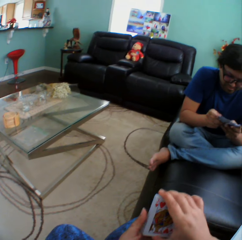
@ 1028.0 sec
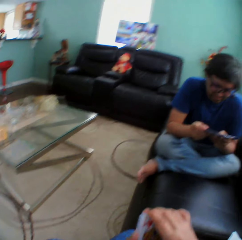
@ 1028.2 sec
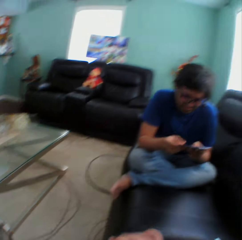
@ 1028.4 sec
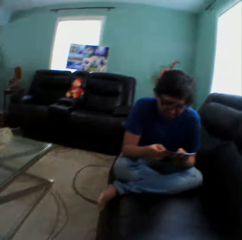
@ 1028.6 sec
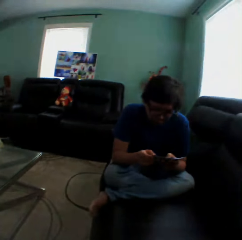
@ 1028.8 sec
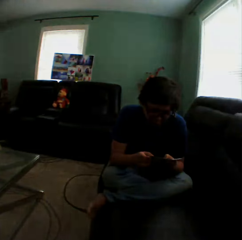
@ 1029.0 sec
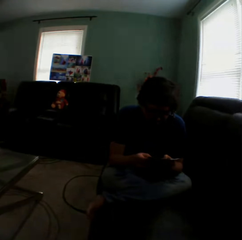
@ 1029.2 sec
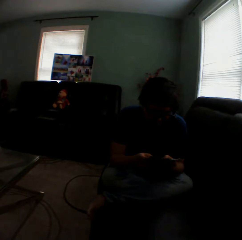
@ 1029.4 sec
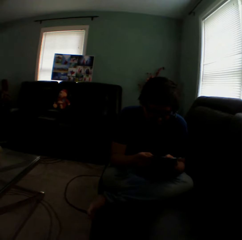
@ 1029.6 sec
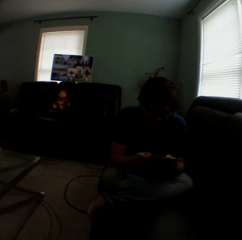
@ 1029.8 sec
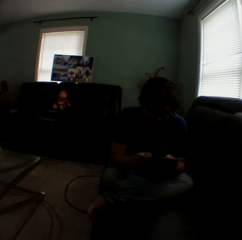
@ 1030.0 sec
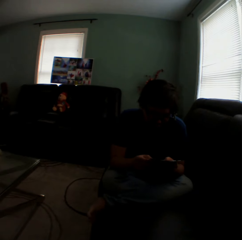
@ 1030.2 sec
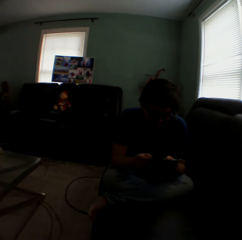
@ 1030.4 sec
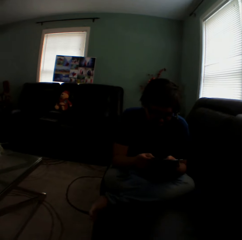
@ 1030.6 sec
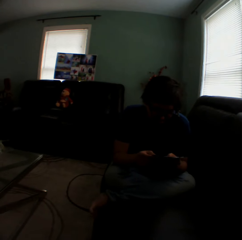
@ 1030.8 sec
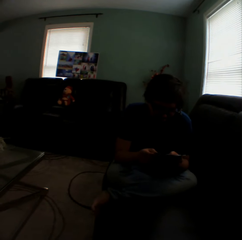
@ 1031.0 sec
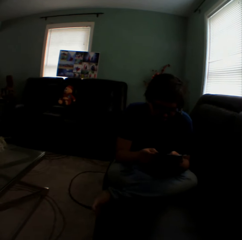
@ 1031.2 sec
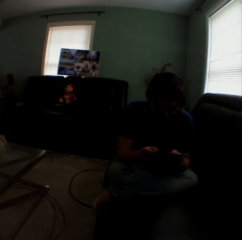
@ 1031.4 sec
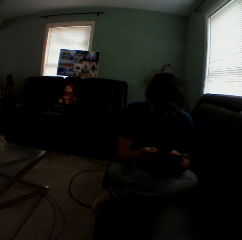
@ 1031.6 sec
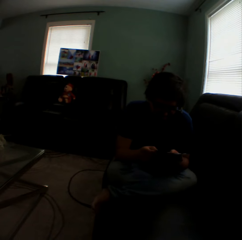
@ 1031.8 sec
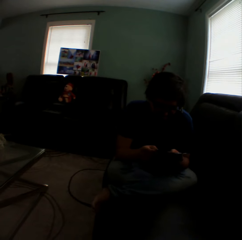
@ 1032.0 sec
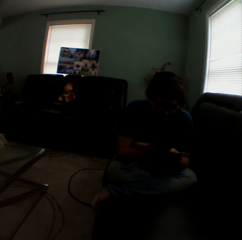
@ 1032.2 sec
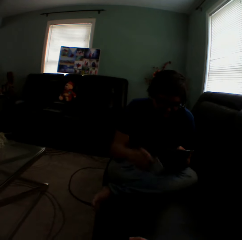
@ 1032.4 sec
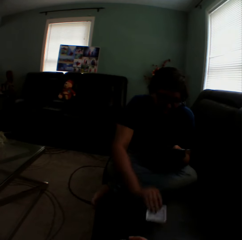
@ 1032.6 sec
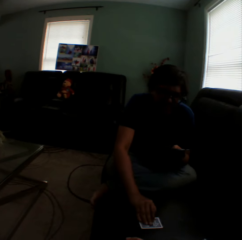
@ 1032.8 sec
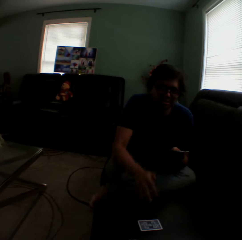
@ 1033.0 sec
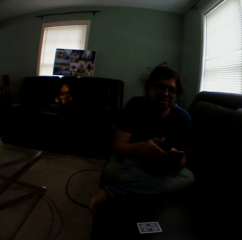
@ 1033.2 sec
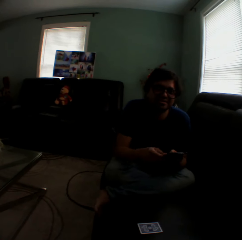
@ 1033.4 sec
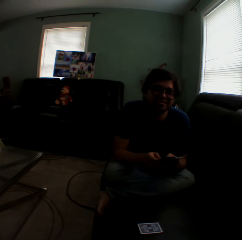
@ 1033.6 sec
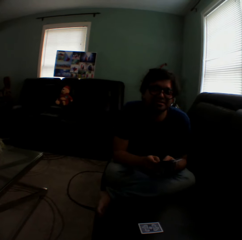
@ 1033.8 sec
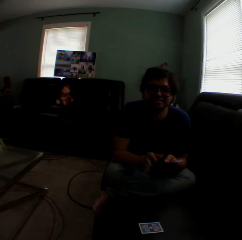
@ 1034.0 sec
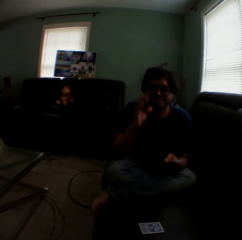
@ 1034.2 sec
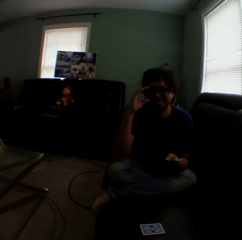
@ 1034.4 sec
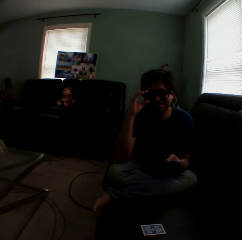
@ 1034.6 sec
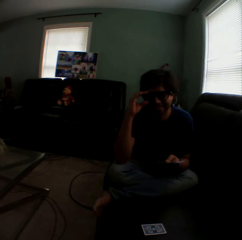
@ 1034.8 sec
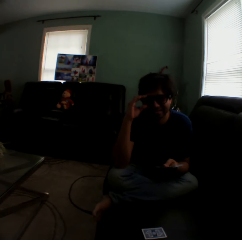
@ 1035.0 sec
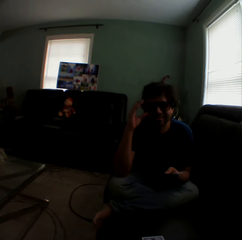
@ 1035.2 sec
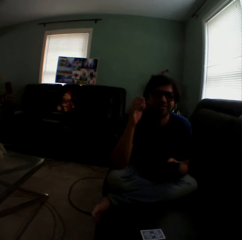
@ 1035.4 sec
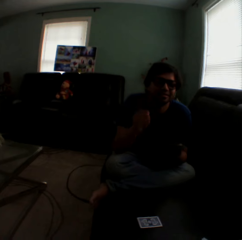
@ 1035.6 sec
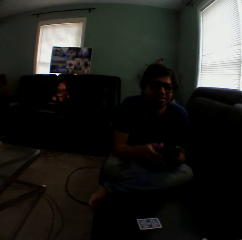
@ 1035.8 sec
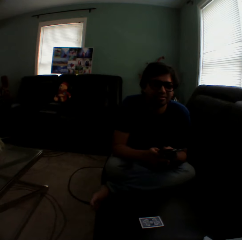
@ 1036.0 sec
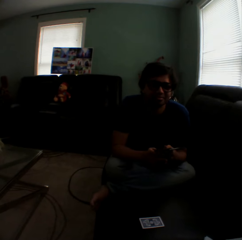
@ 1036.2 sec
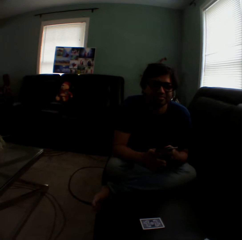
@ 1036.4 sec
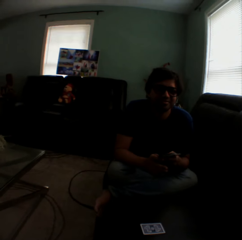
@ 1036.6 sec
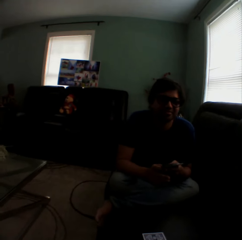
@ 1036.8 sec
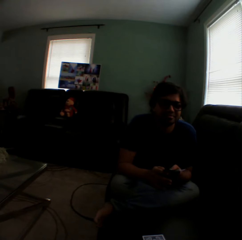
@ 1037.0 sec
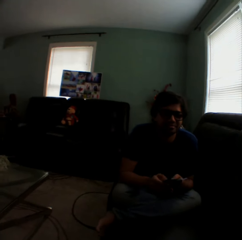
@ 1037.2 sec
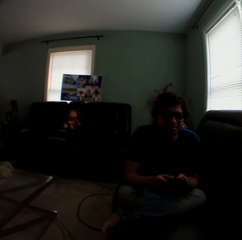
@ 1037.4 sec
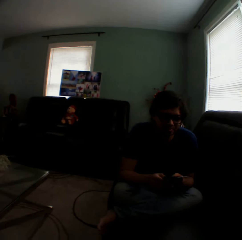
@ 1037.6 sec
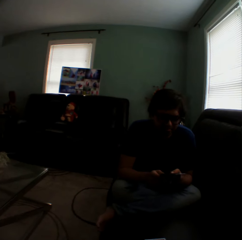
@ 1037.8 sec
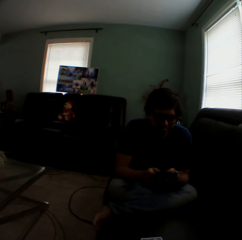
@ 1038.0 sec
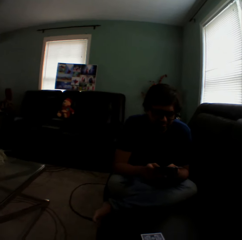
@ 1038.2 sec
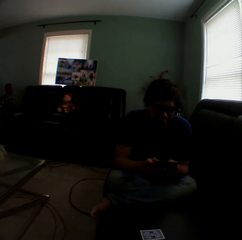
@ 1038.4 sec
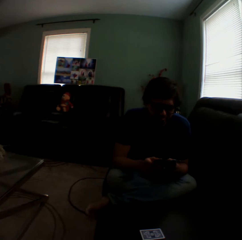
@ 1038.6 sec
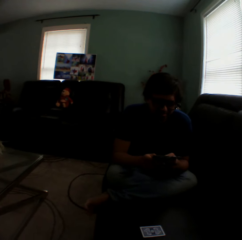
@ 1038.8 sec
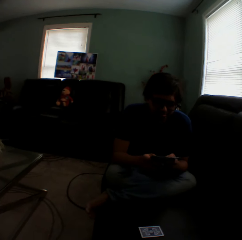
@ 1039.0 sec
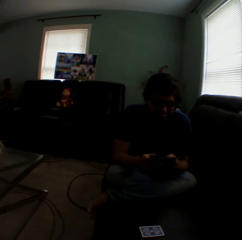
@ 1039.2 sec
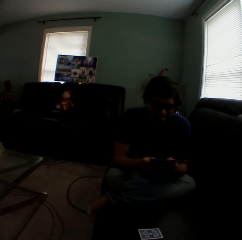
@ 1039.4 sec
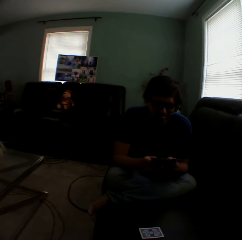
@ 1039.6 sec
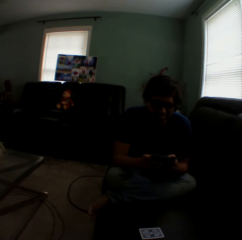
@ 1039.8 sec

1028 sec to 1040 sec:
A man holds playing cards. The camera wearer turns to the side. The man holds the playing cards and puts a playing card on the couch. The camera wearer touches the camera. The man holds the playing cards and checks the cards in a hand.

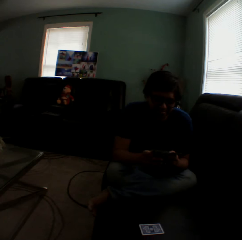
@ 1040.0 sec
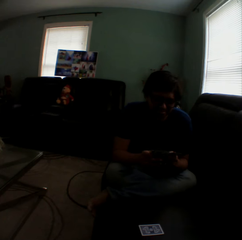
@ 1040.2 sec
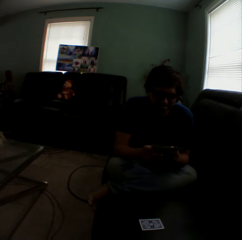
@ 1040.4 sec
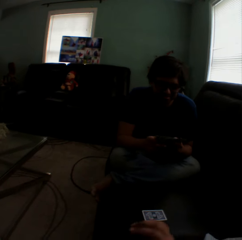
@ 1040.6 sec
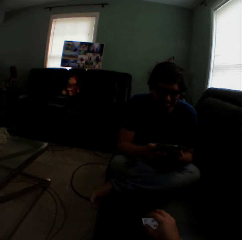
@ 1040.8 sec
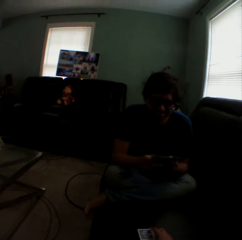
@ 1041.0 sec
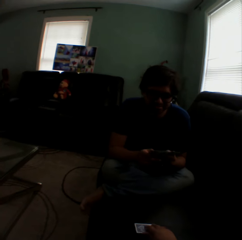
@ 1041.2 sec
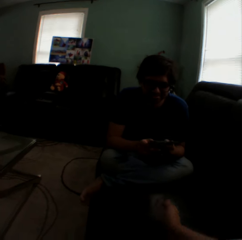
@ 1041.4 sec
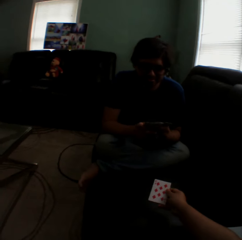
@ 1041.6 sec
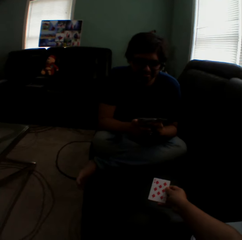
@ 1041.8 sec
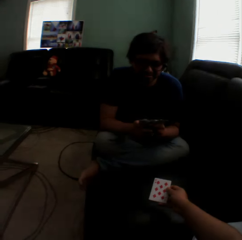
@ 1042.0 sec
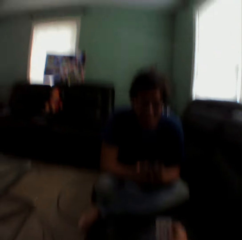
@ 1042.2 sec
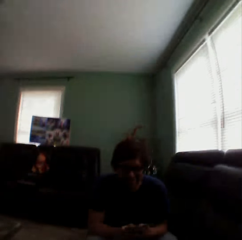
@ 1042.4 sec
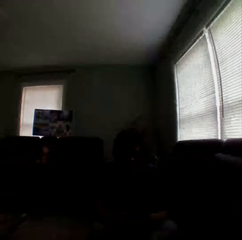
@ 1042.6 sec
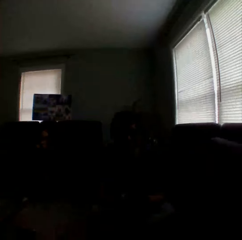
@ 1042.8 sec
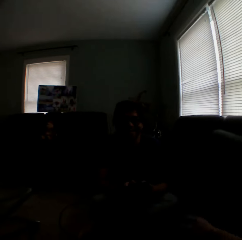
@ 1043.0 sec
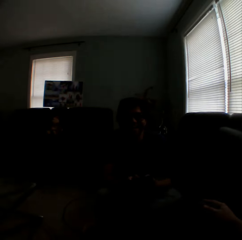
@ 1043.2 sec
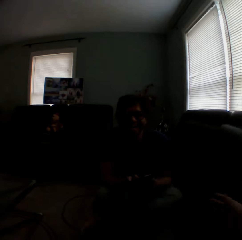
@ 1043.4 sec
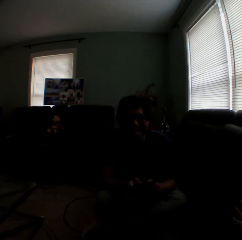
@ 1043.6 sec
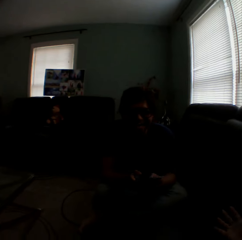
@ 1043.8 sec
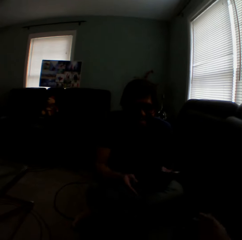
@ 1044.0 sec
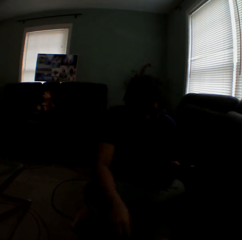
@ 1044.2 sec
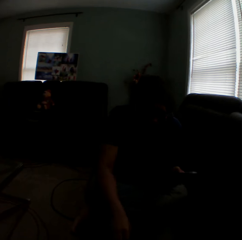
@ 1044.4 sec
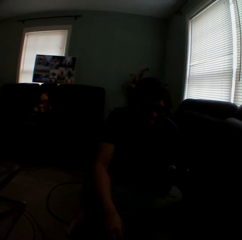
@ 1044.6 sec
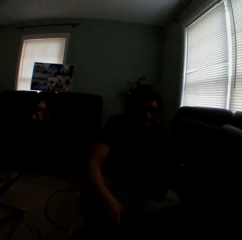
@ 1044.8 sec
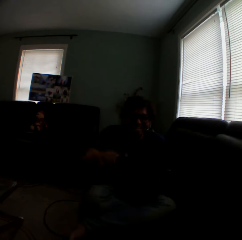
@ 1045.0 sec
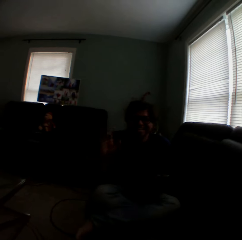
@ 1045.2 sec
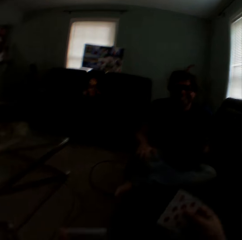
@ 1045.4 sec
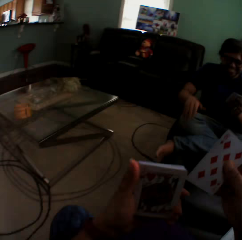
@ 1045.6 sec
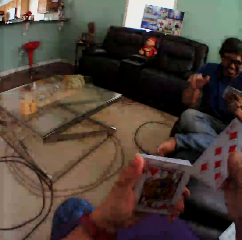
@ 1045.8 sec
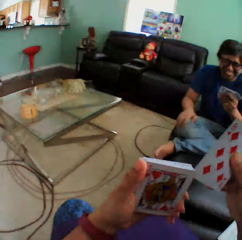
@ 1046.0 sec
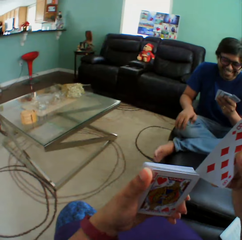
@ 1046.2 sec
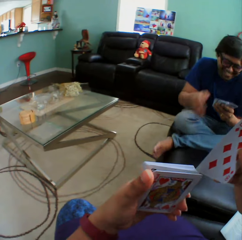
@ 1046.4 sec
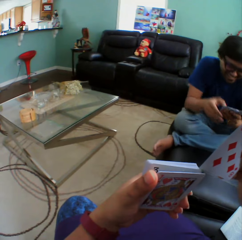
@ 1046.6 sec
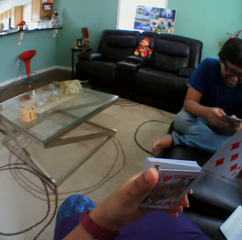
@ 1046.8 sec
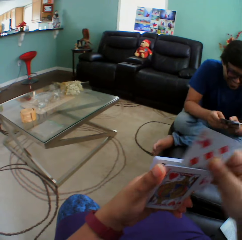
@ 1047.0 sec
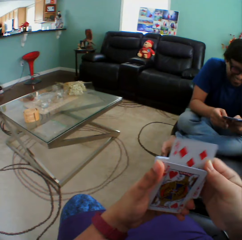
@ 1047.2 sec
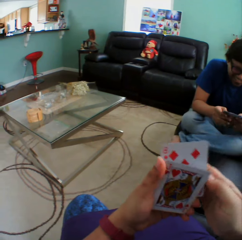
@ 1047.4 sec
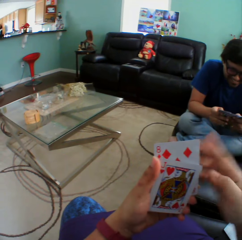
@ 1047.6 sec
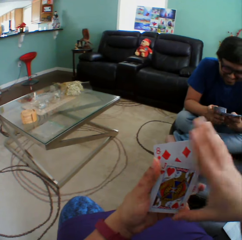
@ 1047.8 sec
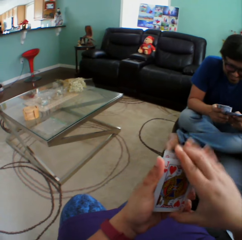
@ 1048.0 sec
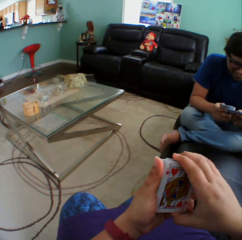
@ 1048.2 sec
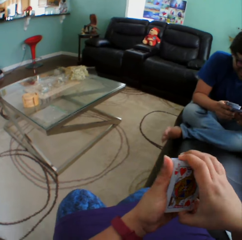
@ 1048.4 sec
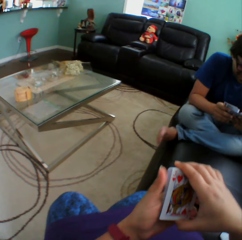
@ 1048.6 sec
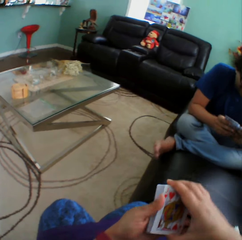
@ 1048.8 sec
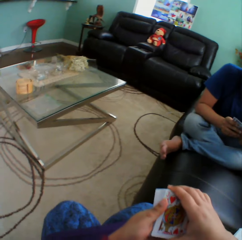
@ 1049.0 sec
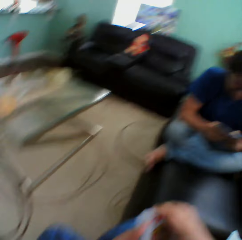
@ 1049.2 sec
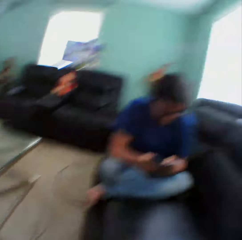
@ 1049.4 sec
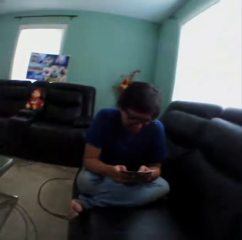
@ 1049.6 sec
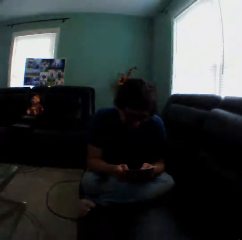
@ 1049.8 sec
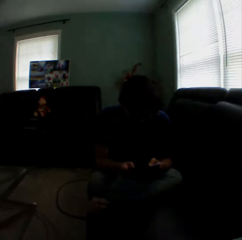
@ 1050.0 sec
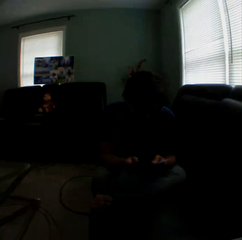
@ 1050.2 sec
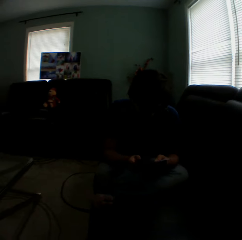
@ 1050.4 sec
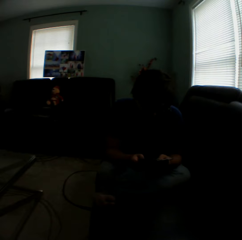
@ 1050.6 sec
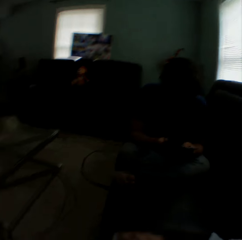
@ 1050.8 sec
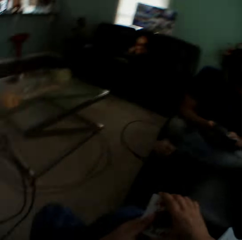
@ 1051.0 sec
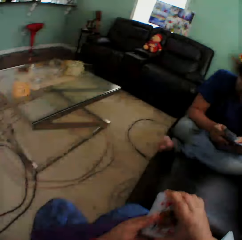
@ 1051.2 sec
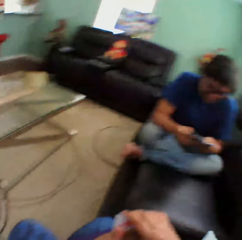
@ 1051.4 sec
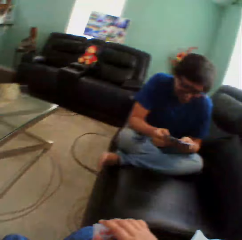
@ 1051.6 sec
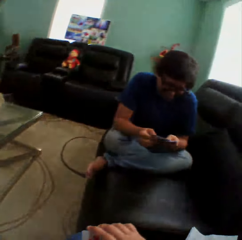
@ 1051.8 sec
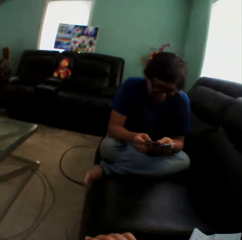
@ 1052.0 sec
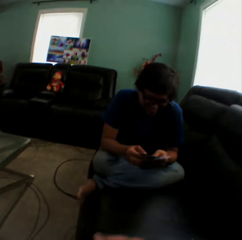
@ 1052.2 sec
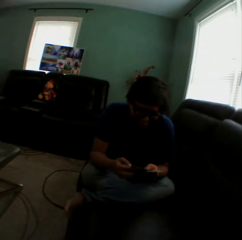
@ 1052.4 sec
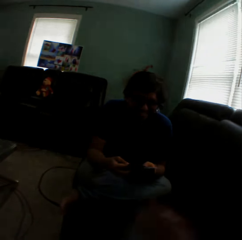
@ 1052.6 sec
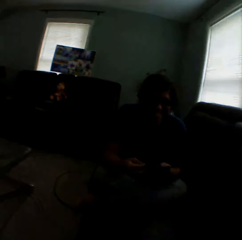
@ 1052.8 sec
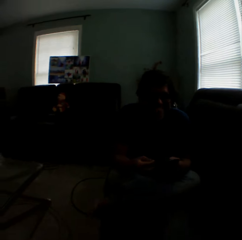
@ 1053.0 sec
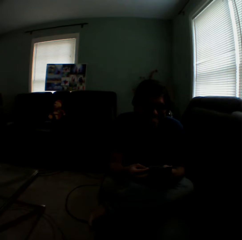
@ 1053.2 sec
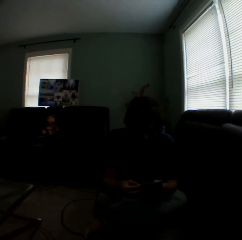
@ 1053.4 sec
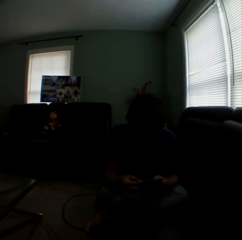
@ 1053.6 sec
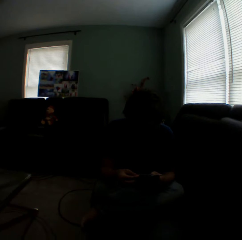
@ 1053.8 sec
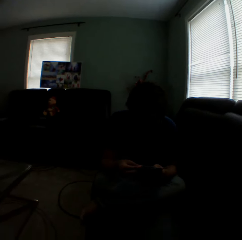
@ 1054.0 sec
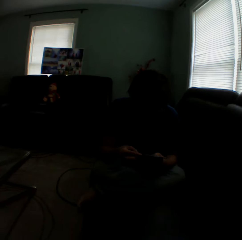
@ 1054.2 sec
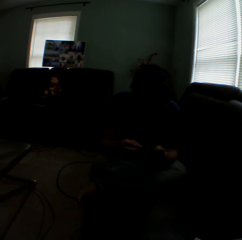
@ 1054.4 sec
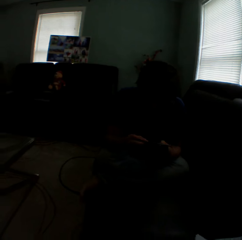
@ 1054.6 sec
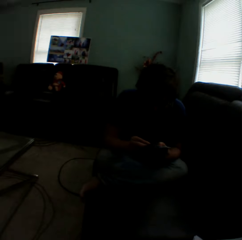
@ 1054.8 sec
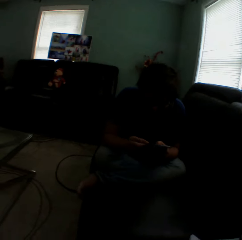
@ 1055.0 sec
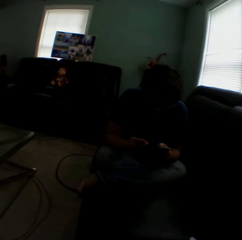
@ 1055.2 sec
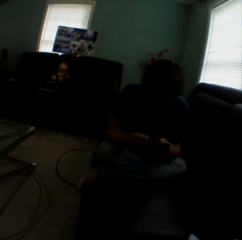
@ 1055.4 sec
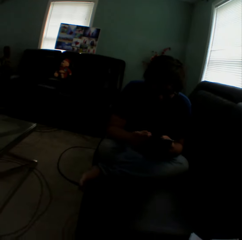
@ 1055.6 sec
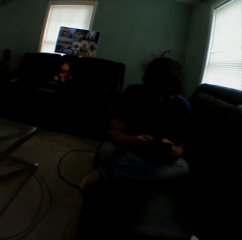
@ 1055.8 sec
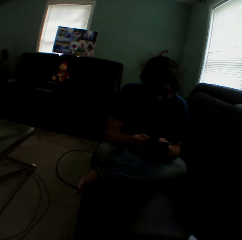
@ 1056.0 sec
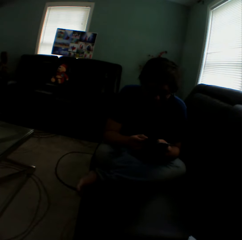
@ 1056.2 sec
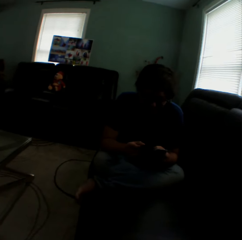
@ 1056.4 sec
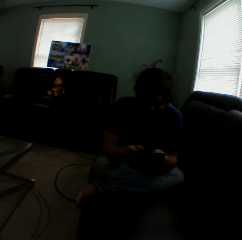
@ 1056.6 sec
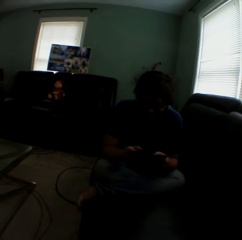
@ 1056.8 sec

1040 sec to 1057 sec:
The camera wearer turns to the side, turns a card on a couch, holds a playing card on the couch, turns to the side, and sways the right hand. A man taps on the thigh using the right hand. The camera wearer inserts a card in a pile of cards and holds playing cards. The man holds the playing cards and checks the cards in a hand. The camera wearer holds the playing cards and turns to the side. The man holds the playing cards. The camera wearer turns to the side. The man holds the playing cards. The camera wearer sways a hand and turns to the side.
